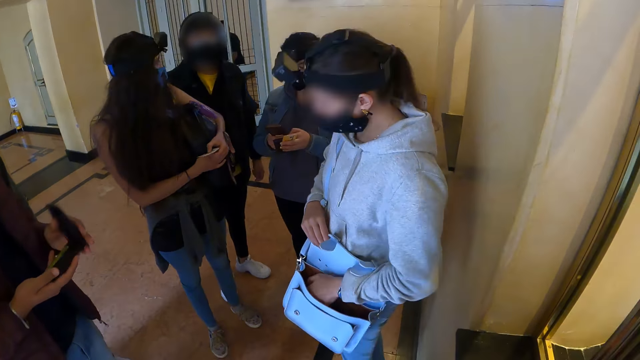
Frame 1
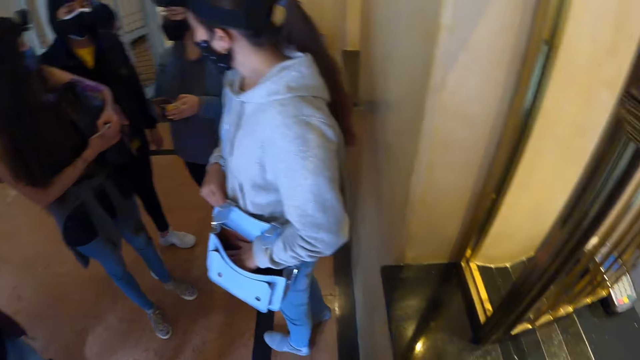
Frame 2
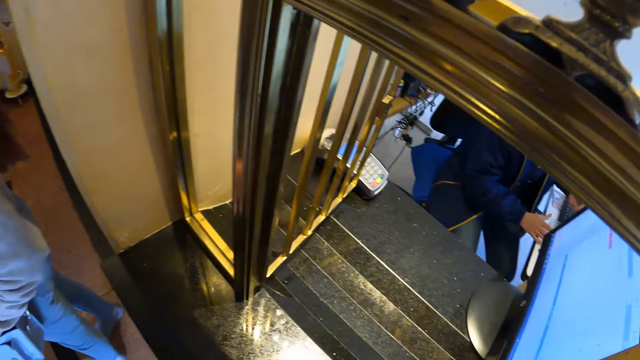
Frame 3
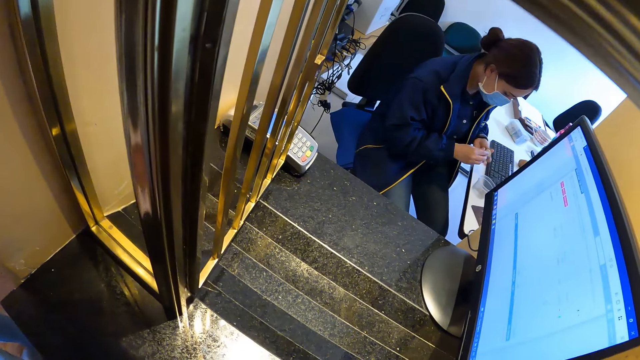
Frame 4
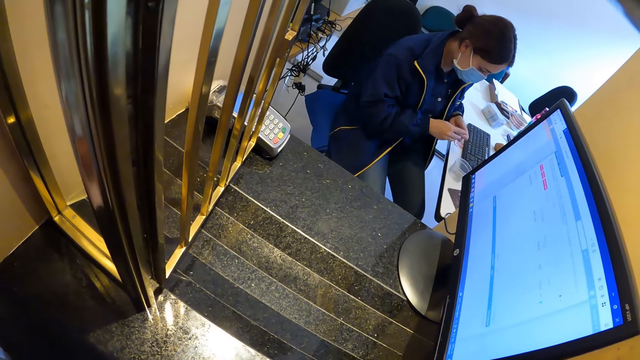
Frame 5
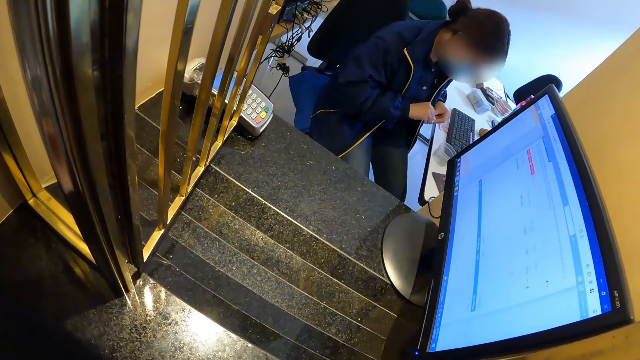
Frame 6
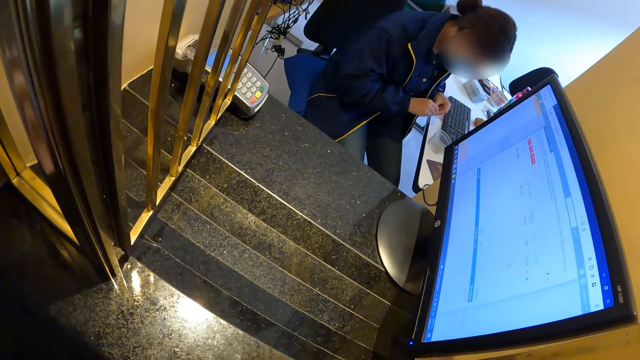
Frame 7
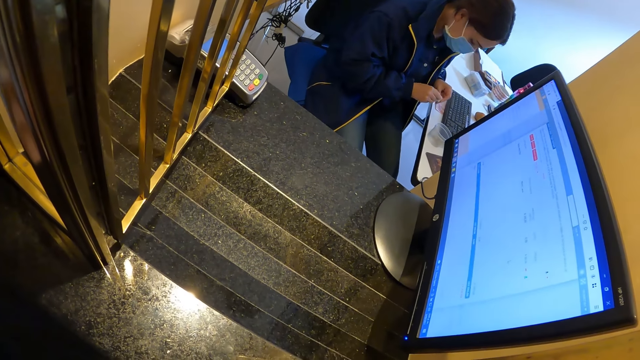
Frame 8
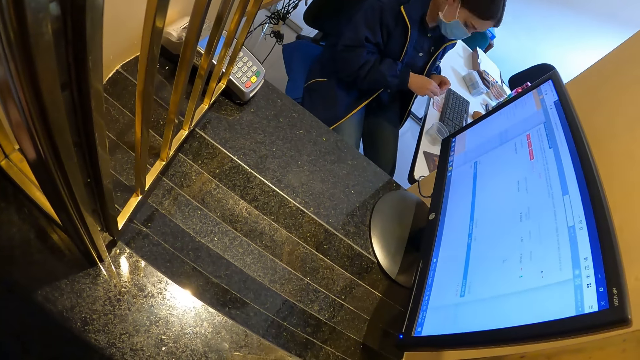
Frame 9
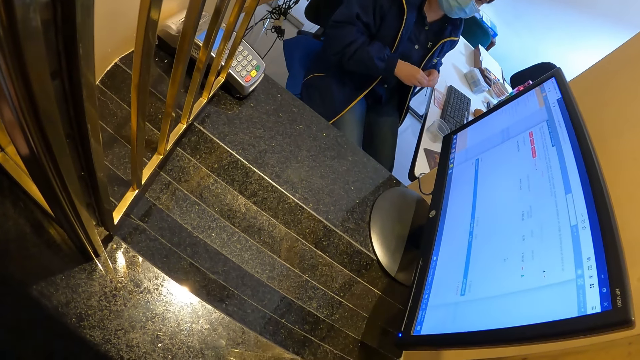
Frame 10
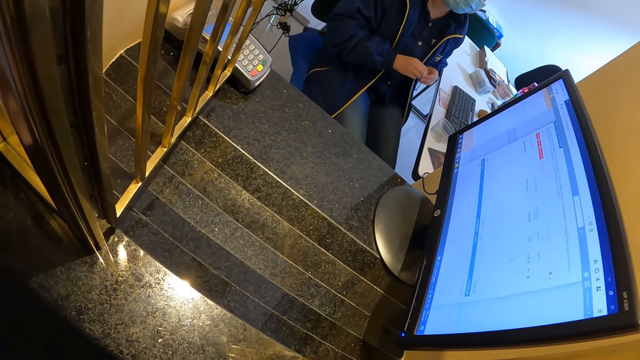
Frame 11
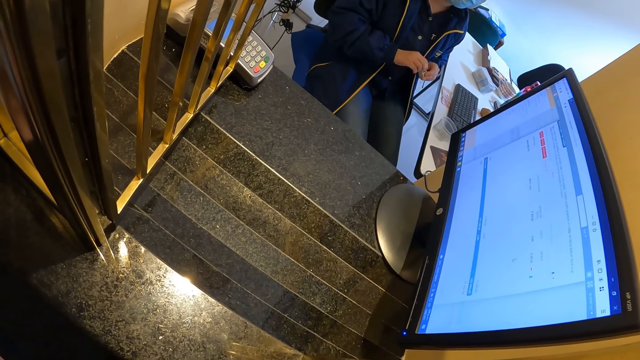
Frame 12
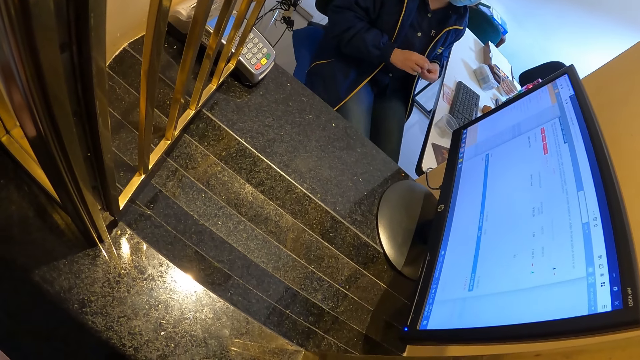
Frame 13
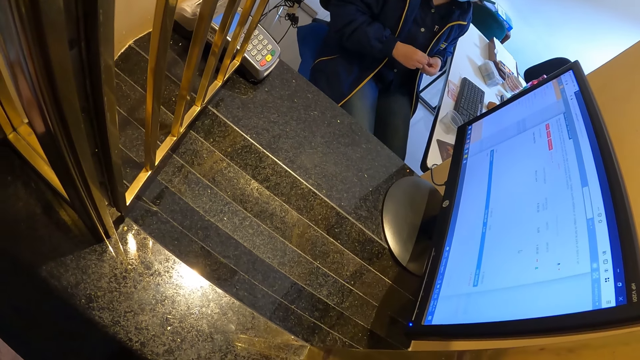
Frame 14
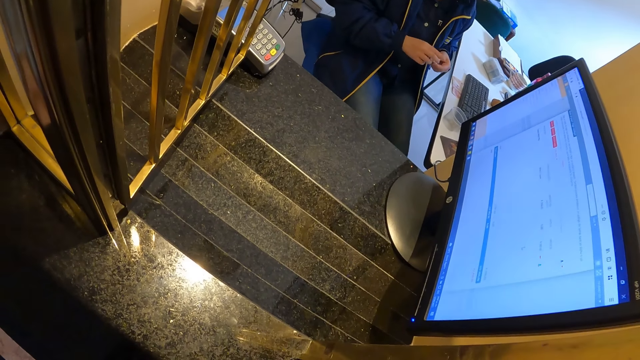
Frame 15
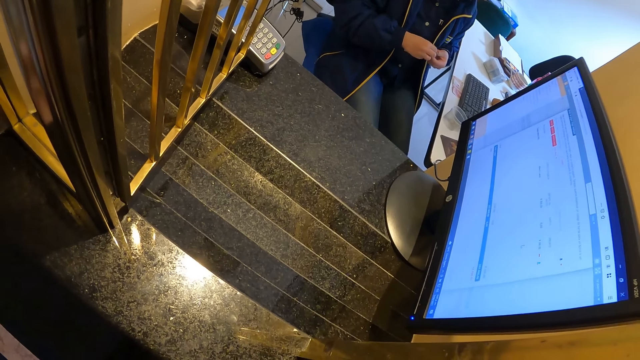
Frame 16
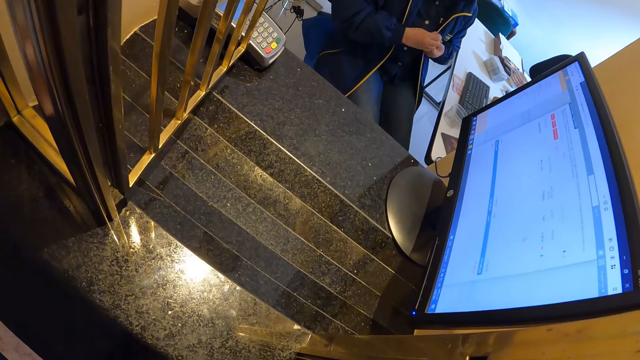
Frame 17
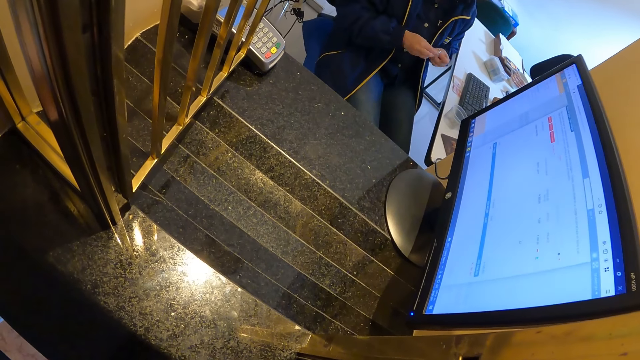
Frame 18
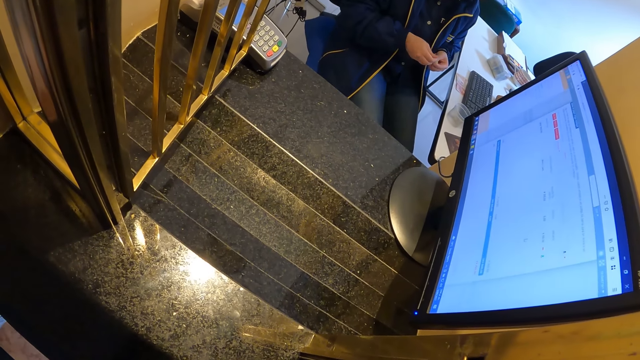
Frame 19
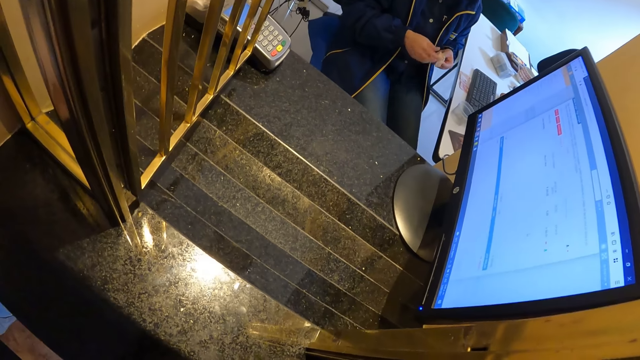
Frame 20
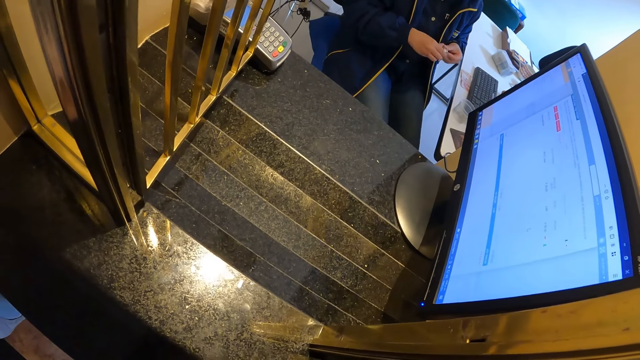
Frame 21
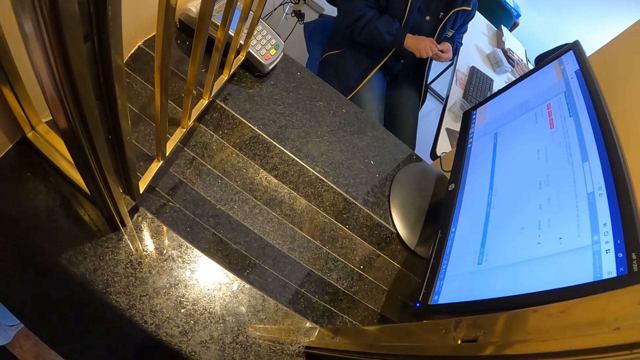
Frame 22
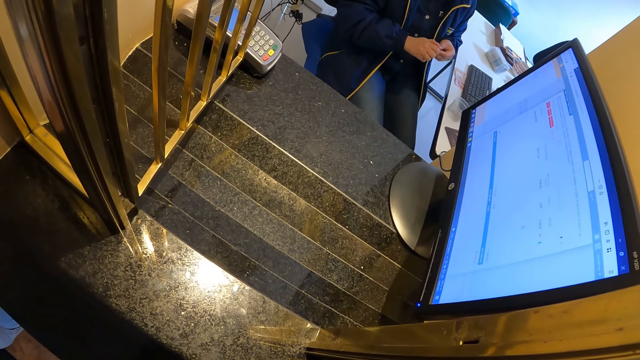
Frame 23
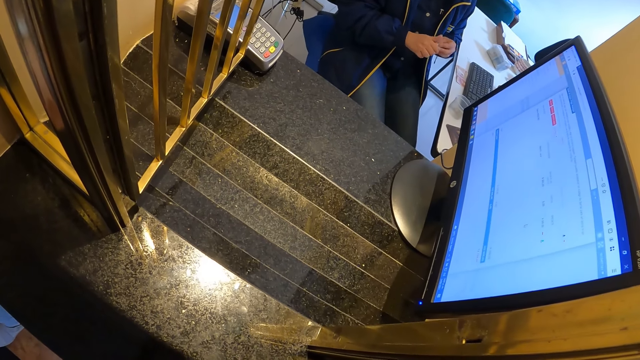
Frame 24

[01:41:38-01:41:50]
The camera wearer looks at a woman.

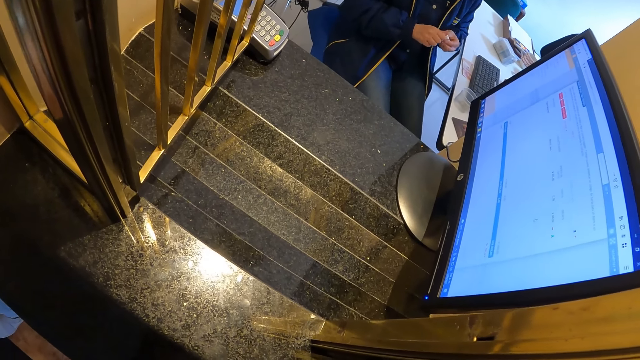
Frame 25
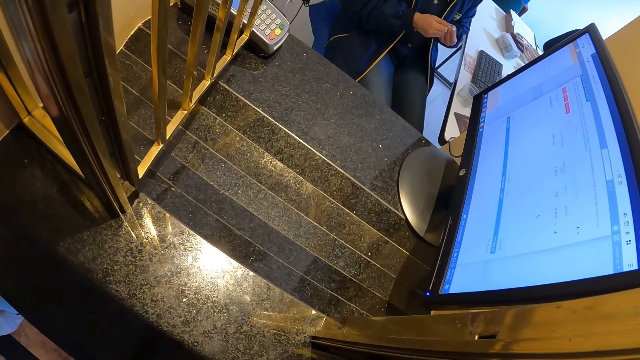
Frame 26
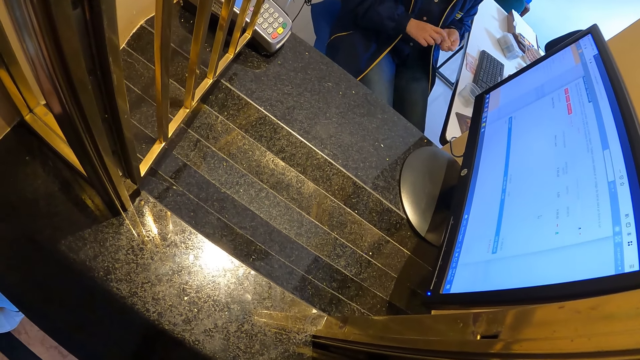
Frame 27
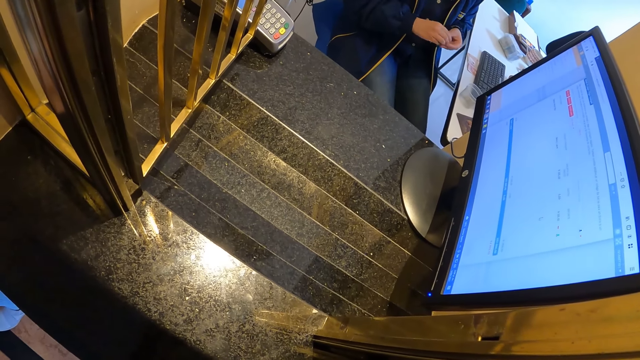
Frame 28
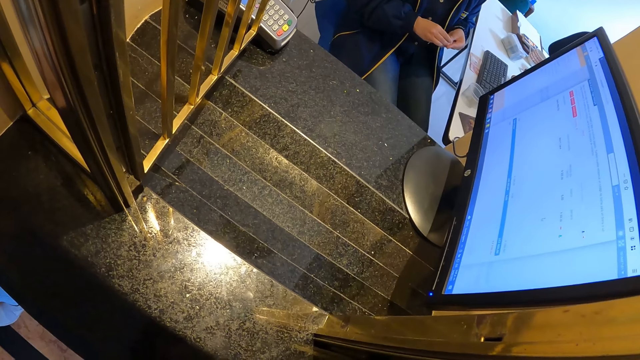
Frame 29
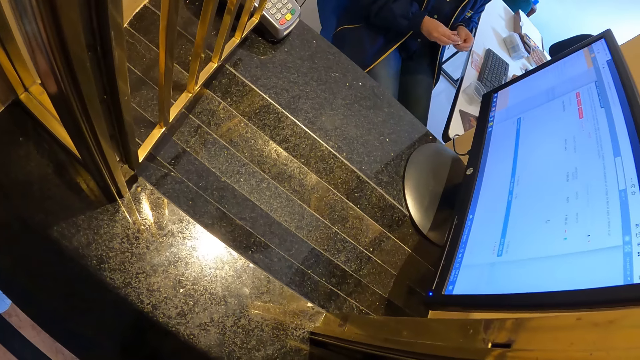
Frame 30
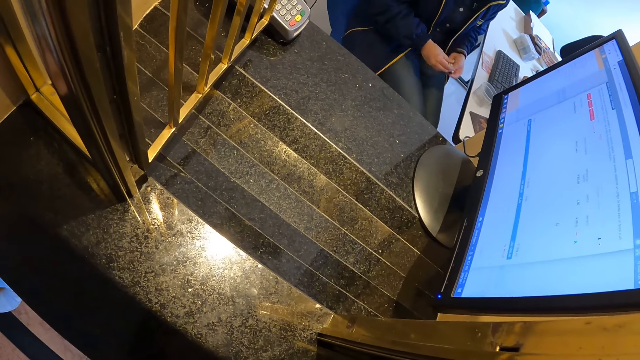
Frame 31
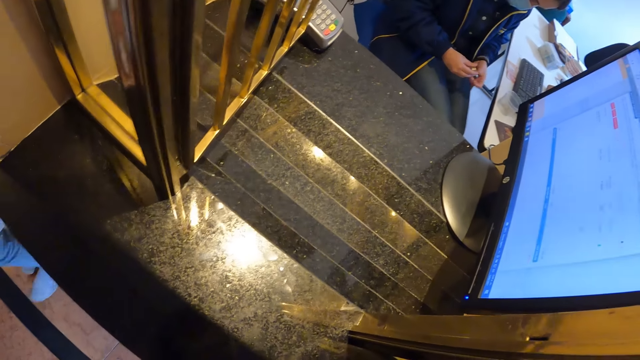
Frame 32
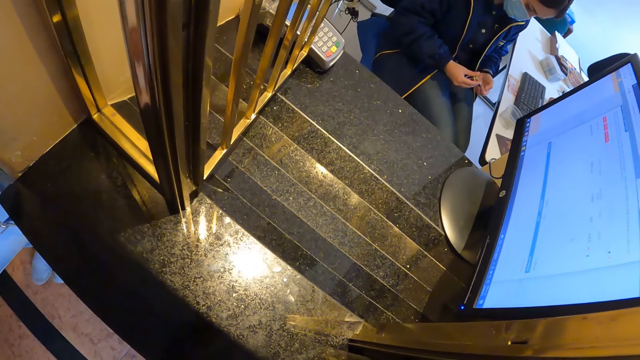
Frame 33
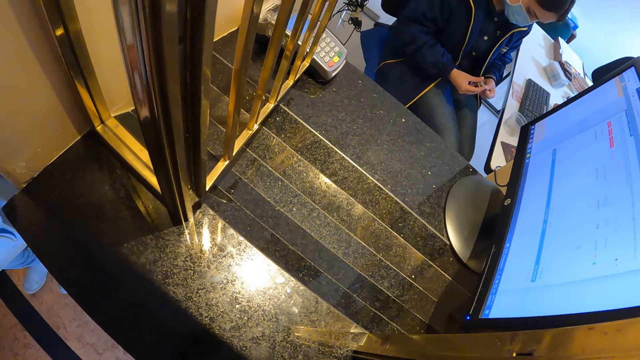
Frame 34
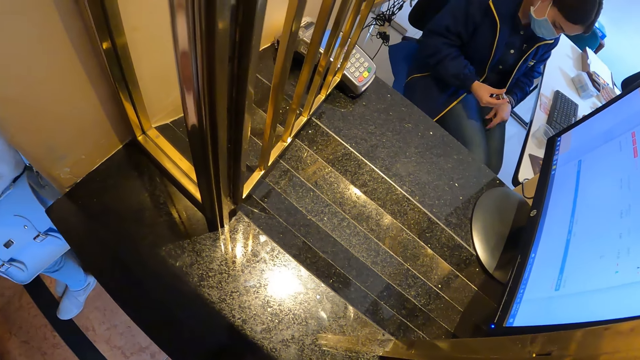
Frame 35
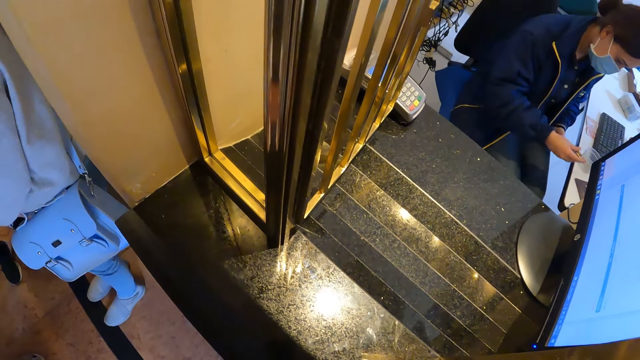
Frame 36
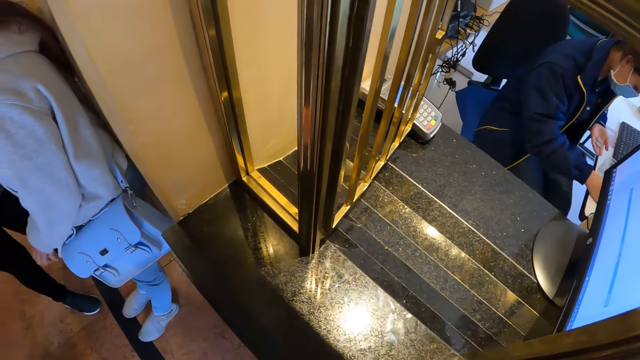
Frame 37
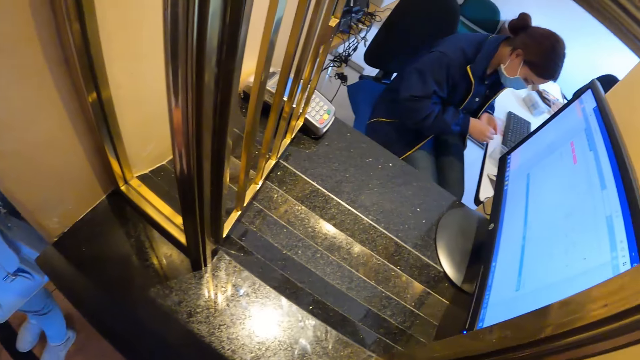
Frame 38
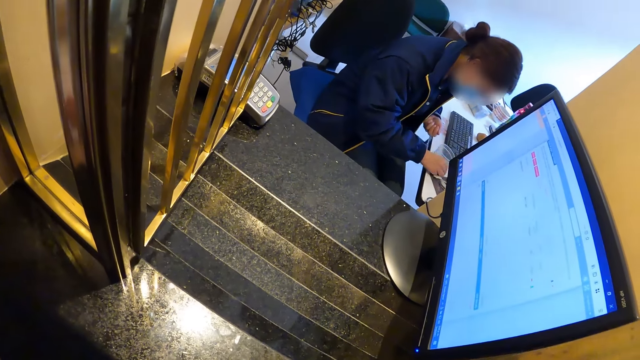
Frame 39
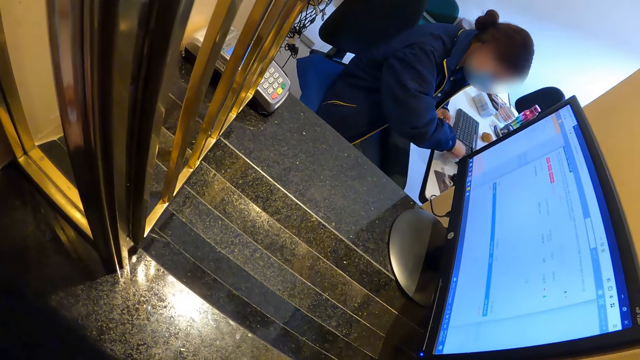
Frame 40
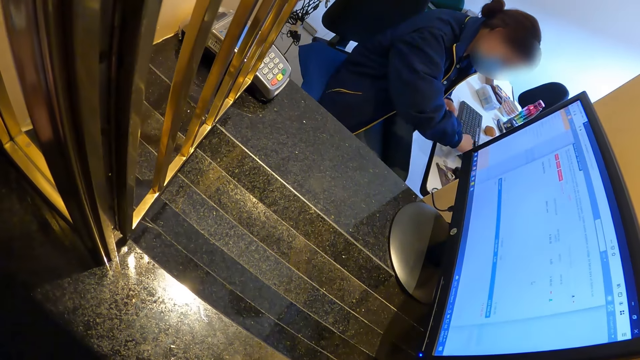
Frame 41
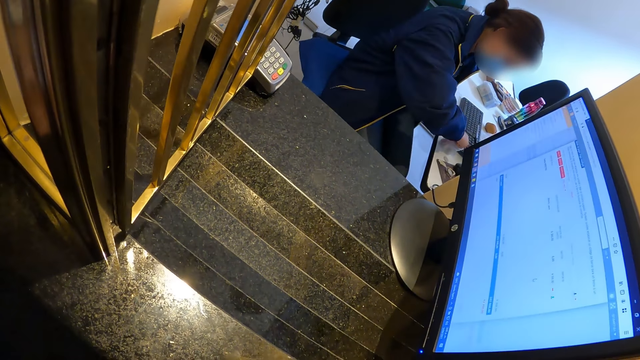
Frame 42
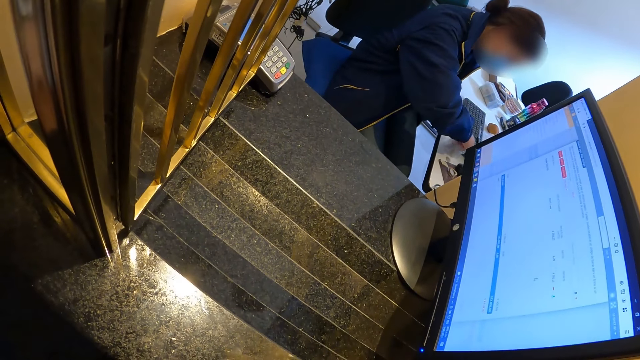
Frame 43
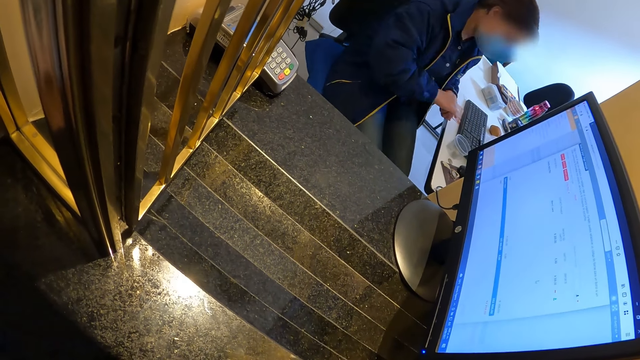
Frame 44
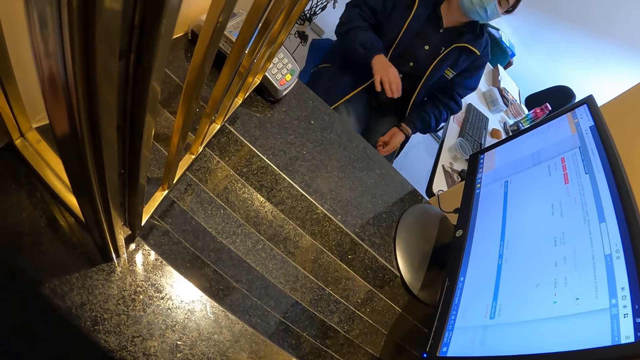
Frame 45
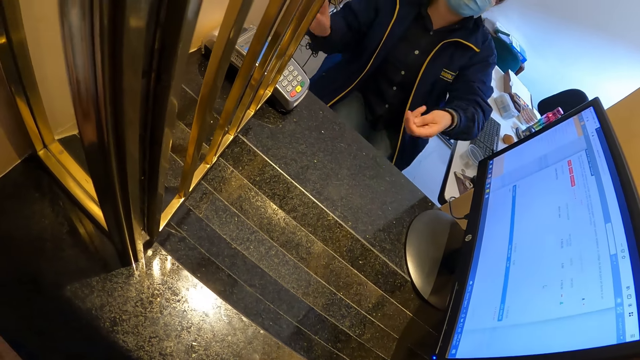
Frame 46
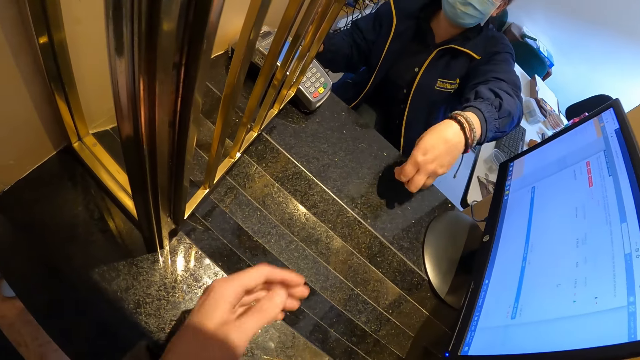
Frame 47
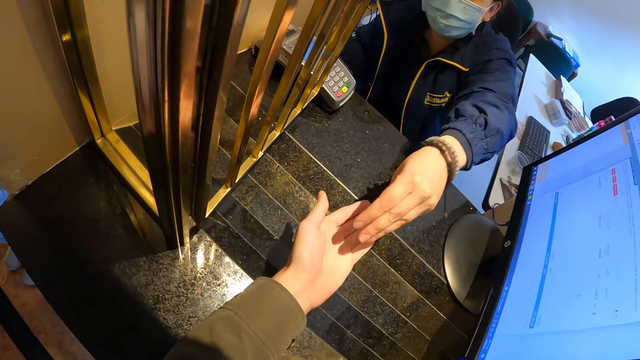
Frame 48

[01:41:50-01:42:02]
A woman counts coins. The woman drops the coins. The woman gives money to the camera wearer.
